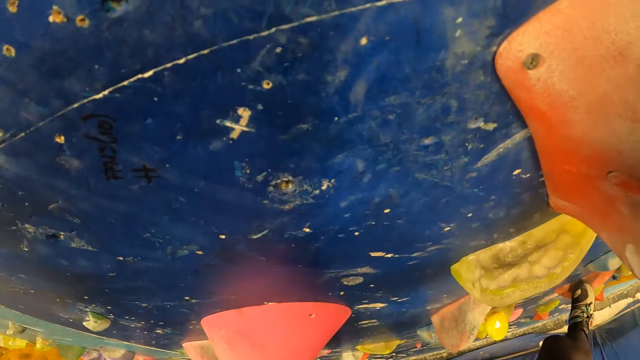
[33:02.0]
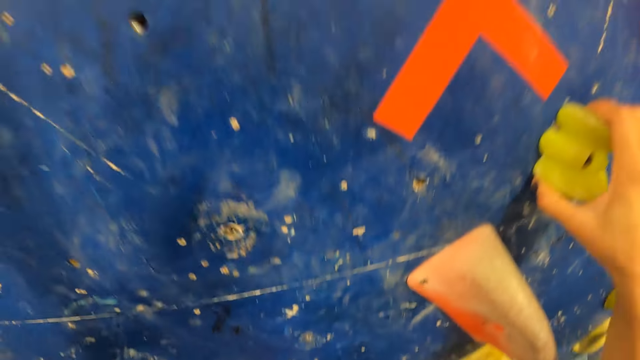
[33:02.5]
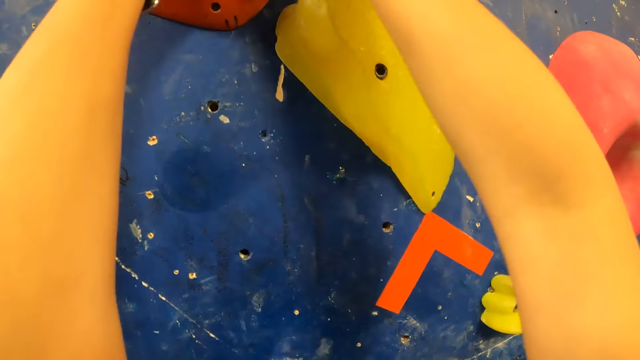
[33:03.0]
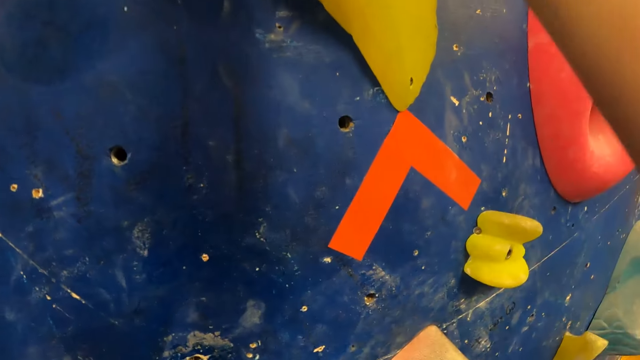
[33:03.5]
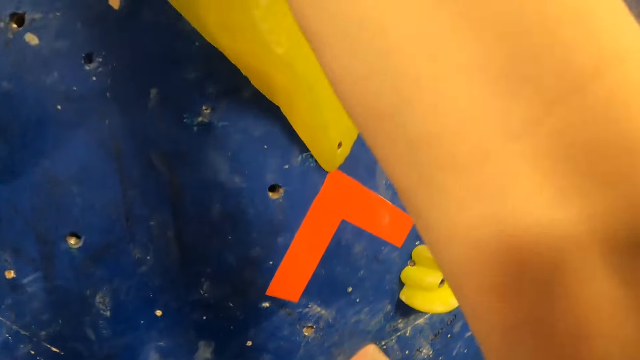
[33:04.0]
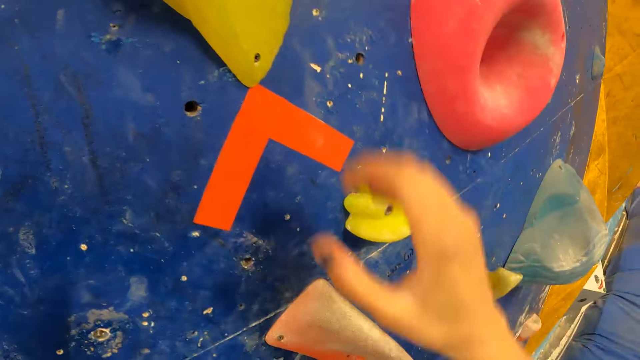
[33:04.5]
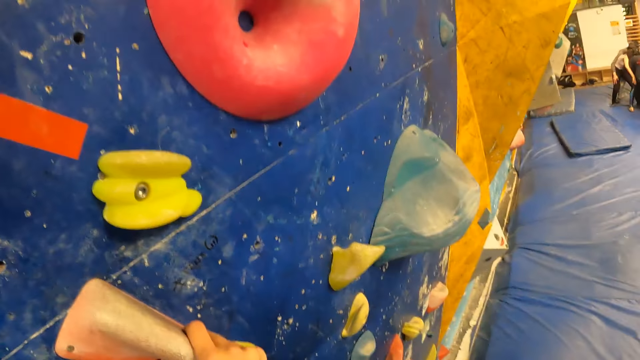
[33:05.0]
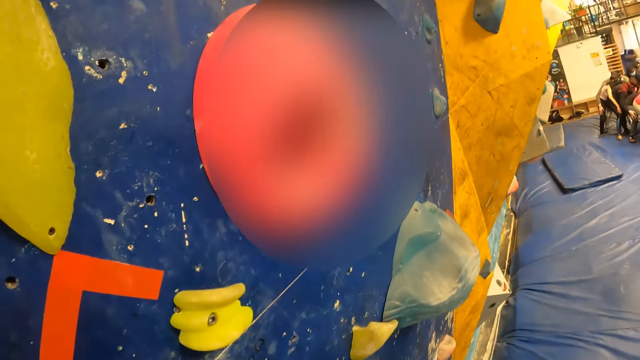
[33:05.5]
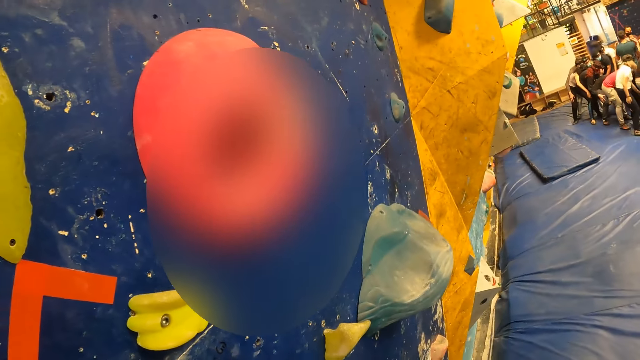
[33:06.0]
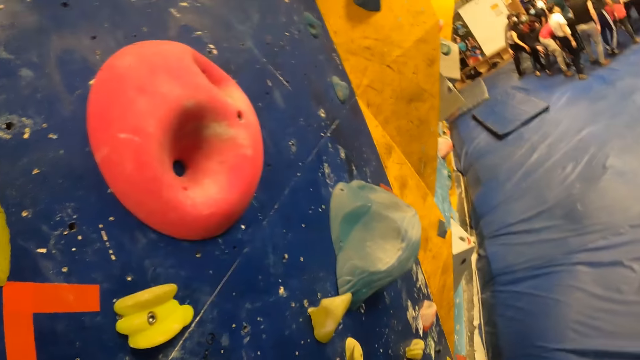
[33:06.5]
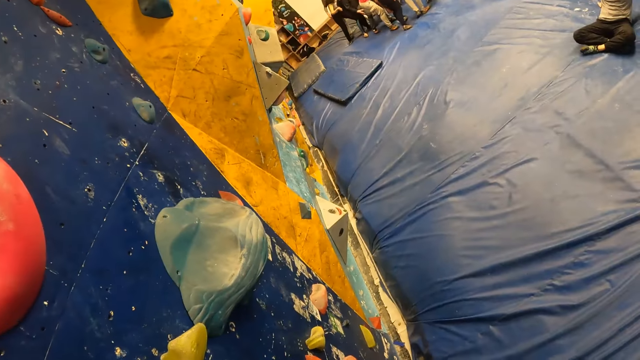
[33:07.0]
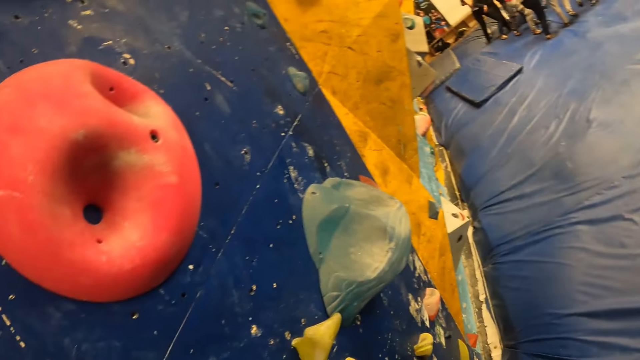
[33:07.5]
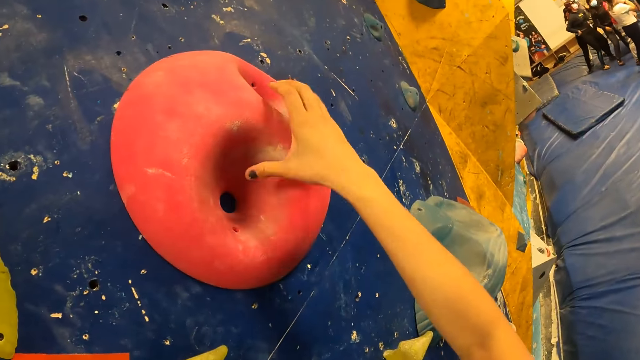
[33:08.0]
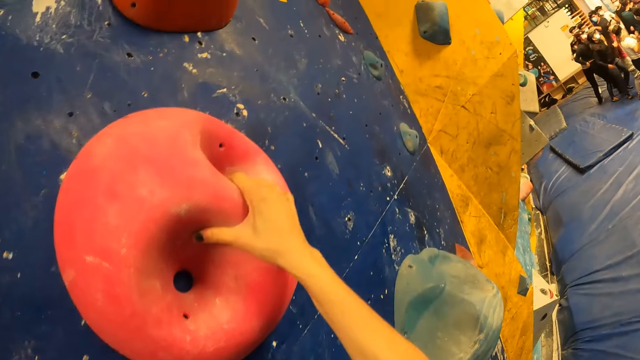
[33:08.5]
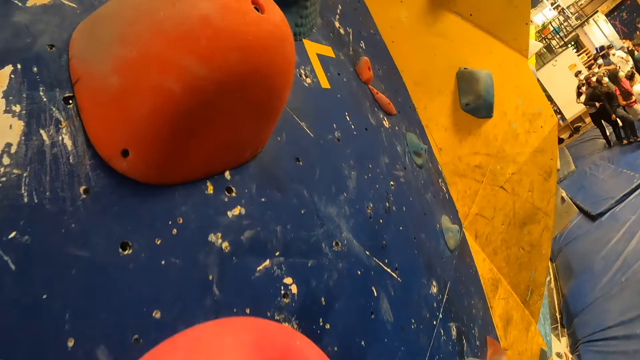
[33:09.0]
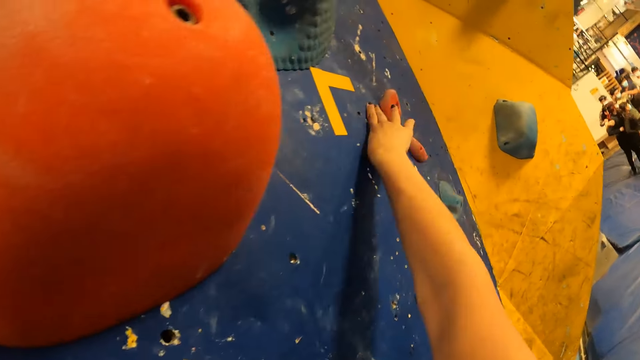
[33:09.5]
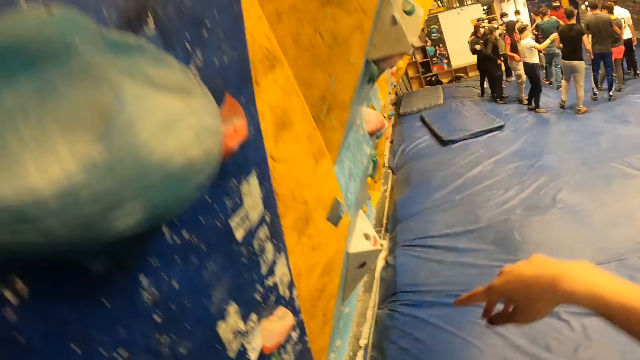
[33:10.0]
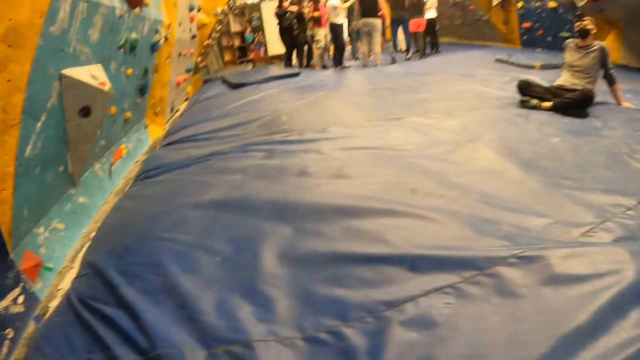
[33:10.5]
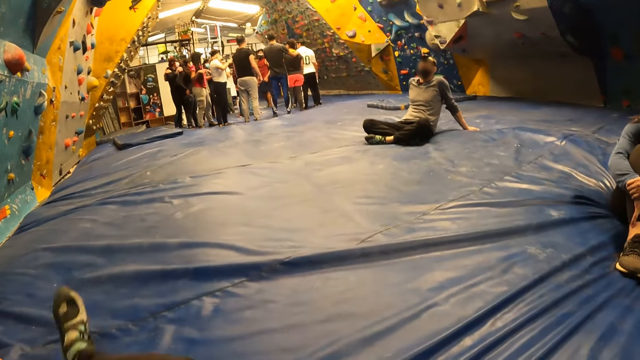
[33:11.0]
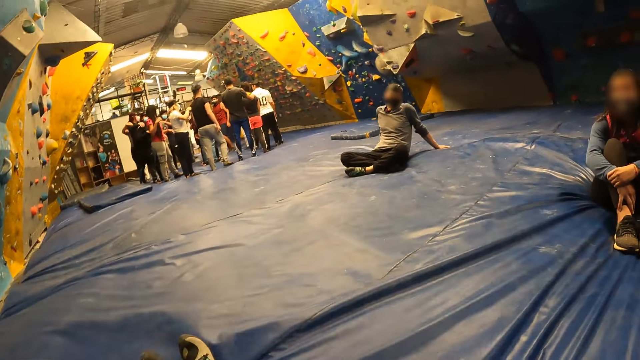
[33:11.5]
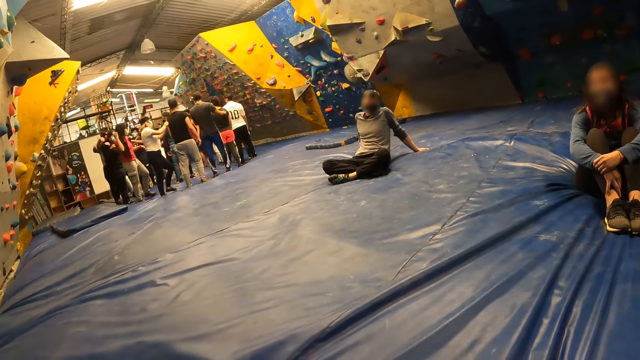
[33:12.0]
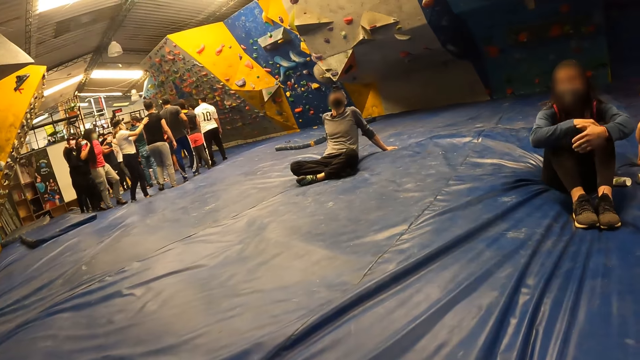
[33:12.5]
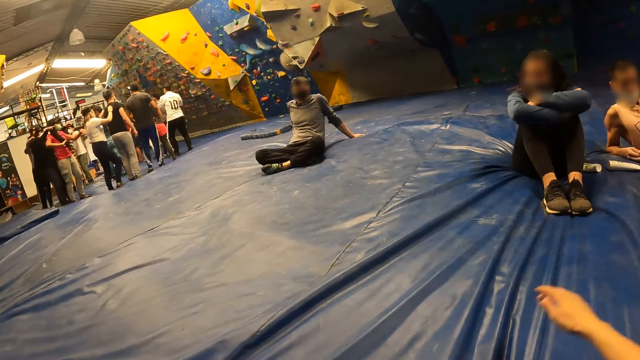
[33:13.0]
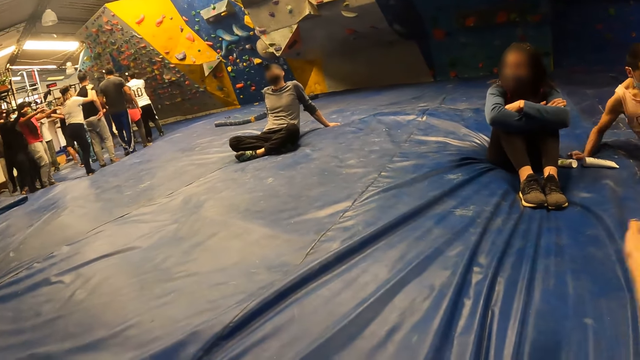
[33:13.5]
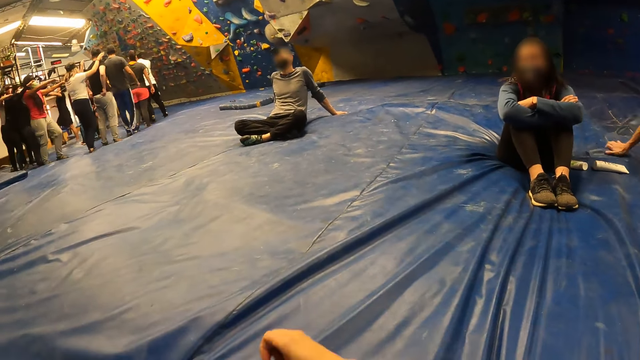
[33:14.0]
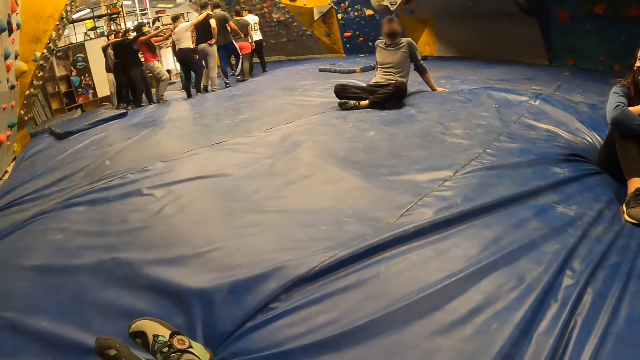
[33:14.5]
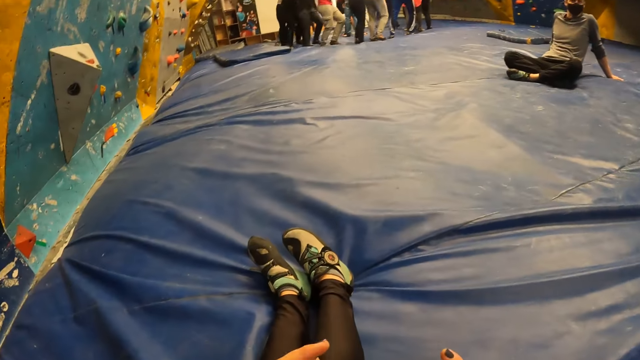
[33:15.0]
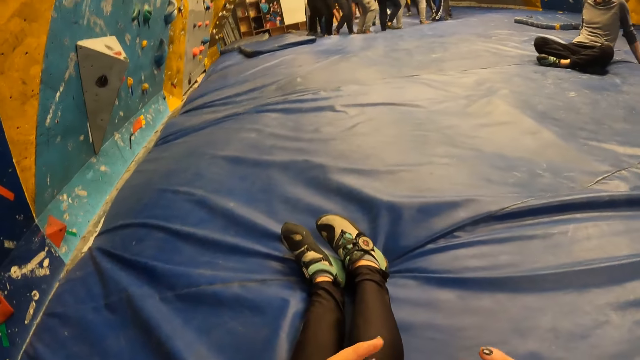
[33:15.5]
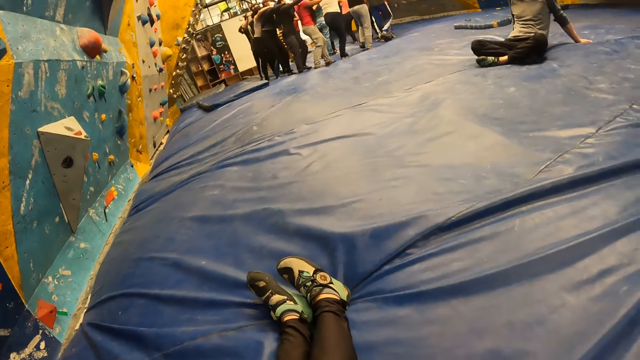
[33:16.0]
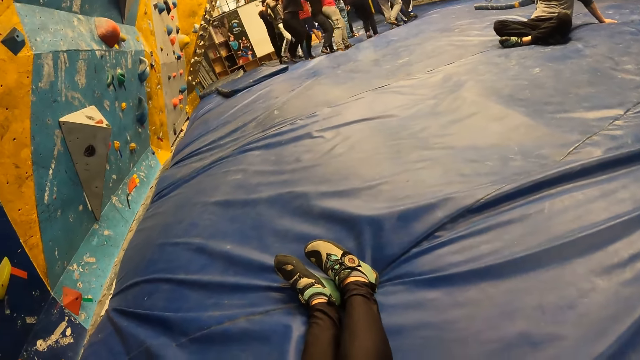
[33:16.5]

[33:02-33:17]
The camera wearer falls to the crash pad from the bouldering wall. They look around.

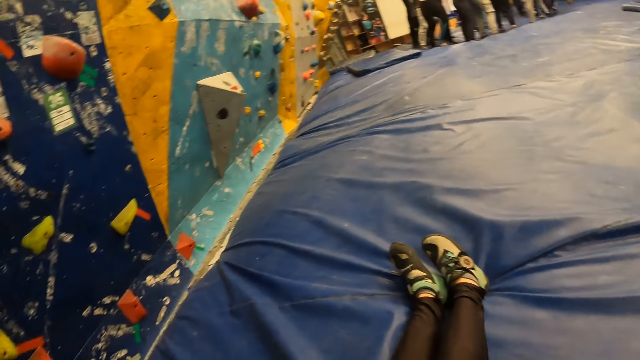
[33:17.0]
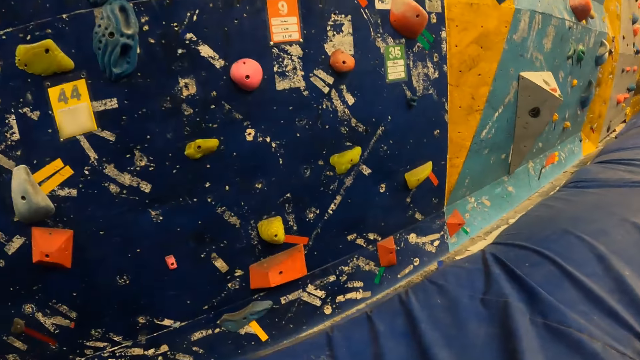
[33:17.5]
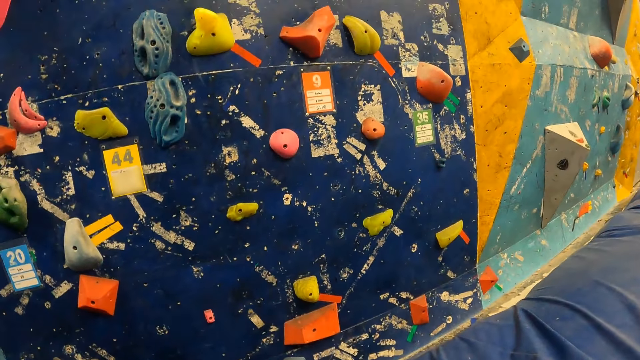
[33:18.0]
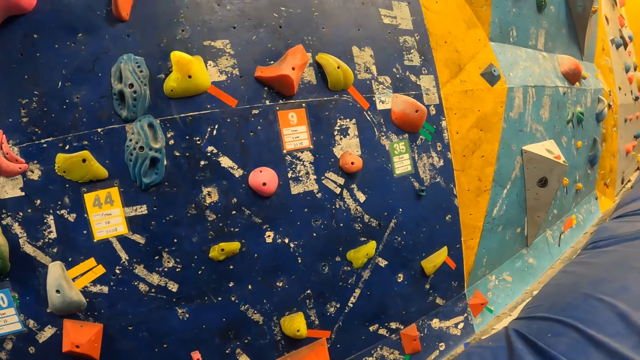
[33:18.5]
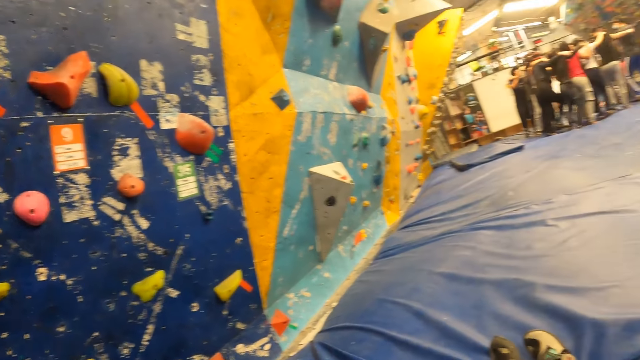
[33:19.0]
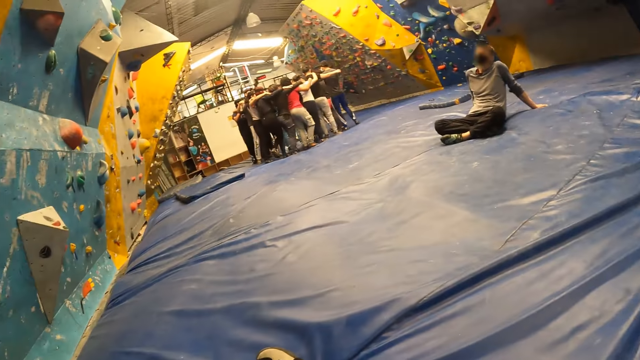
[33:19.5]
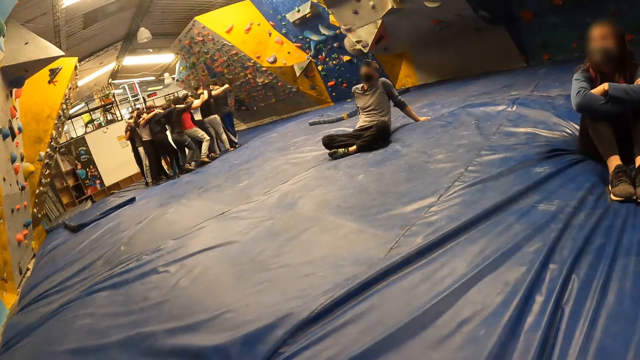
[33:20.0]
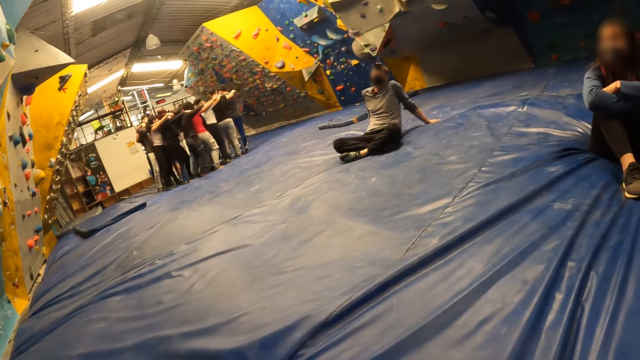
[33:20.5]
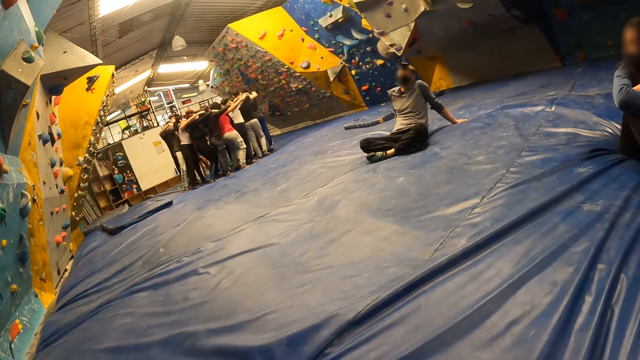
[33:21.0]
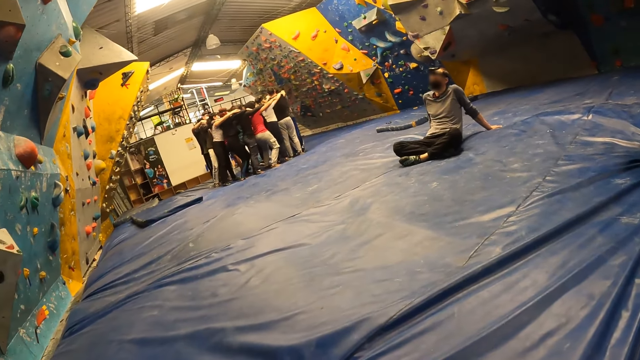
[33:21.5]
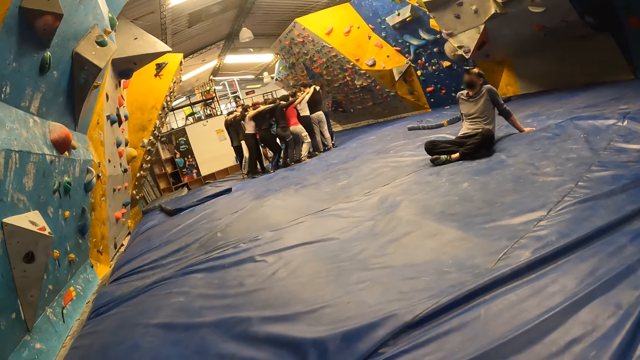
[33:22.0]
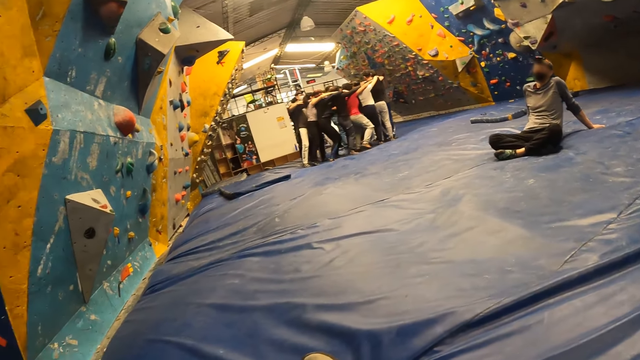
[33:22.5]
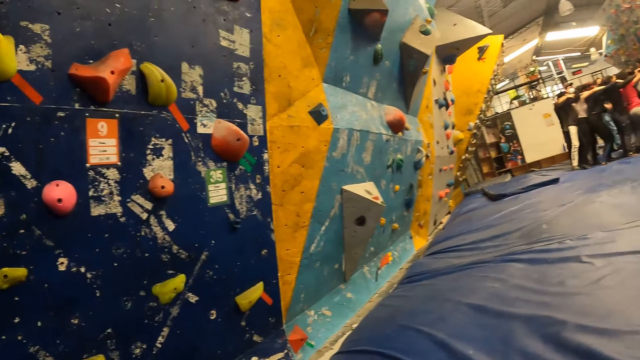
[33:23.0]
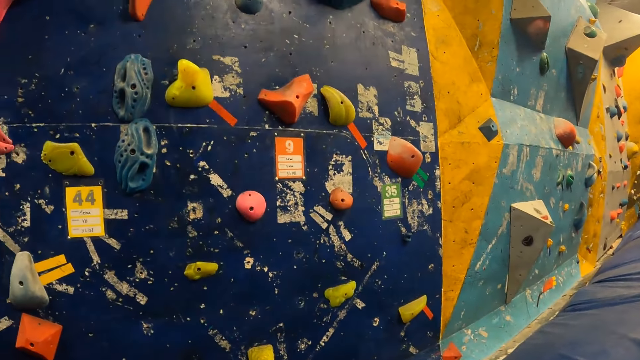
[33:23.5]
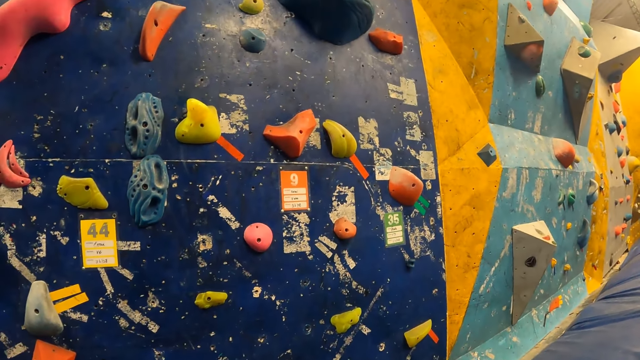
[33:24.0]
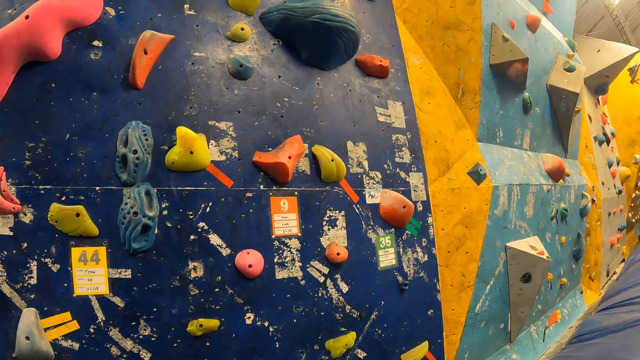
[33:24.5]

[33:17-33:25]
A man nods his head. The camera wearer looks around.
